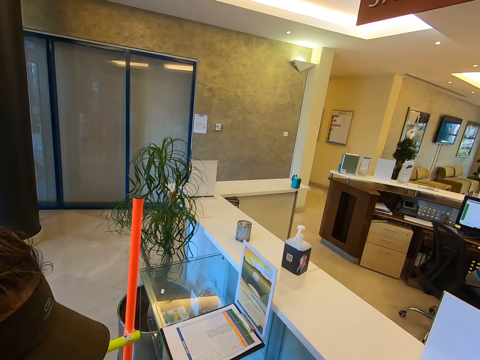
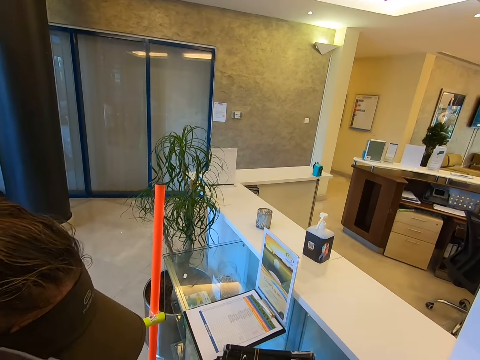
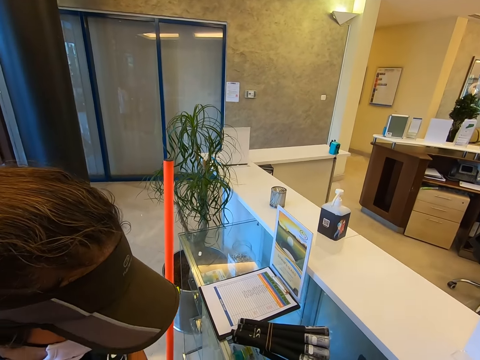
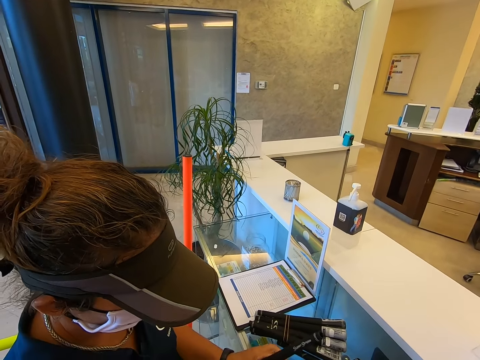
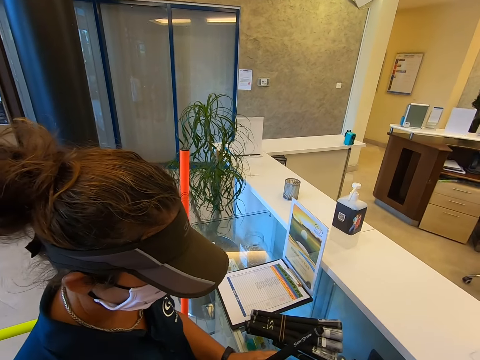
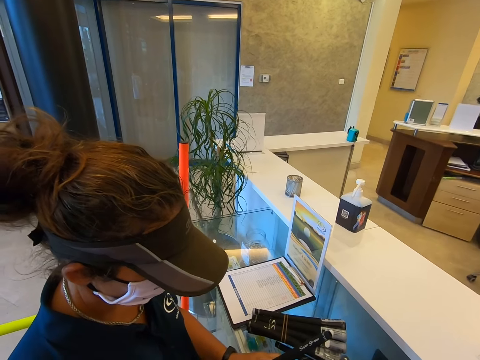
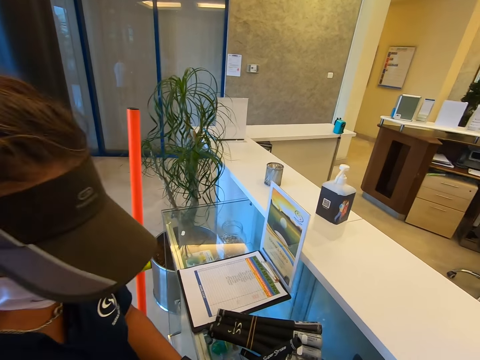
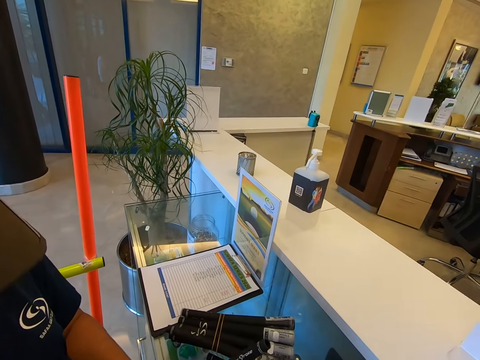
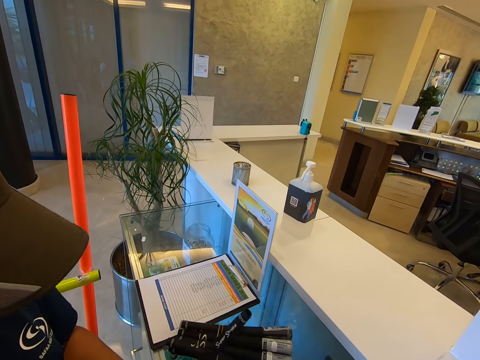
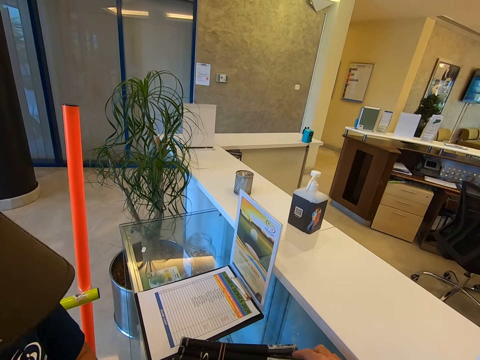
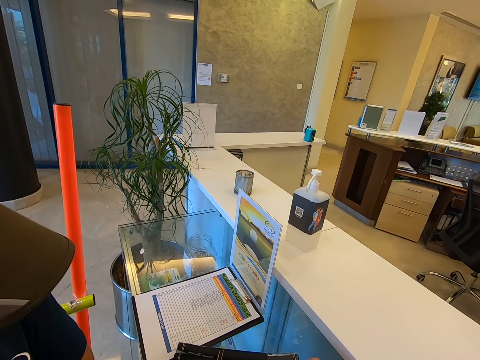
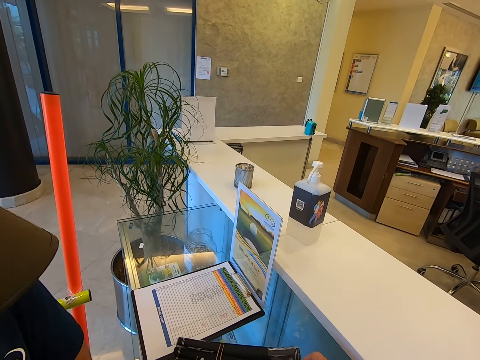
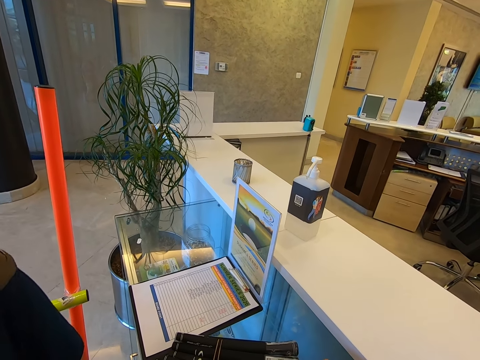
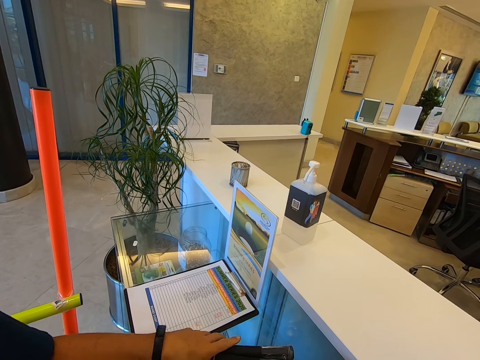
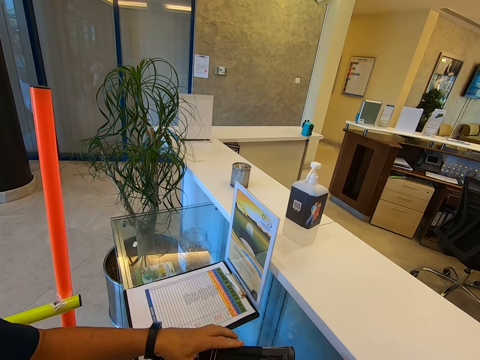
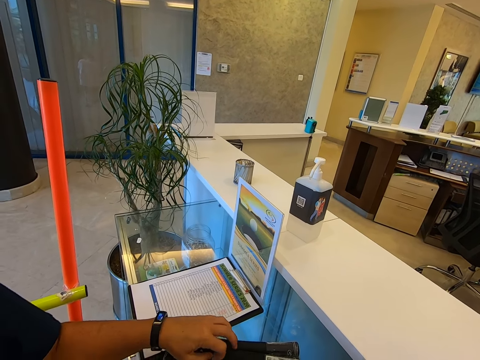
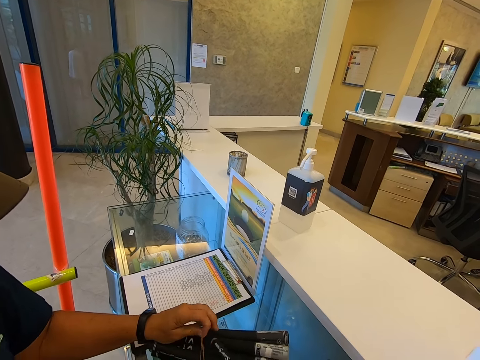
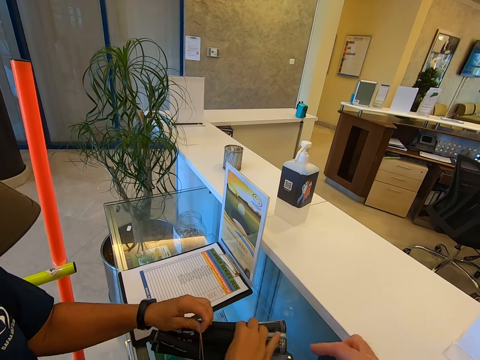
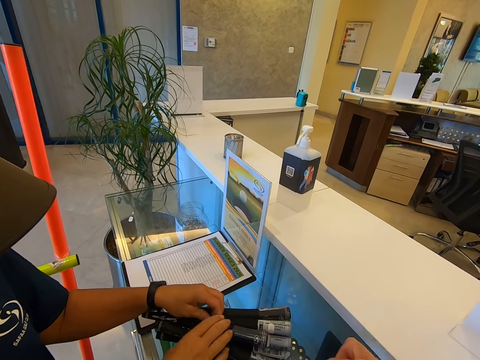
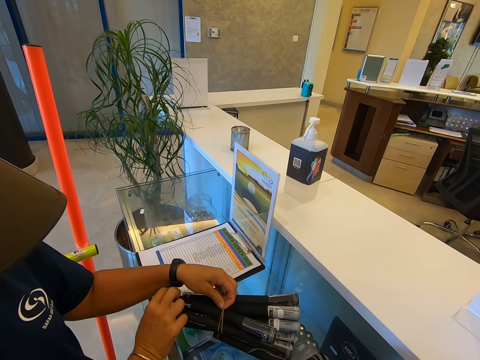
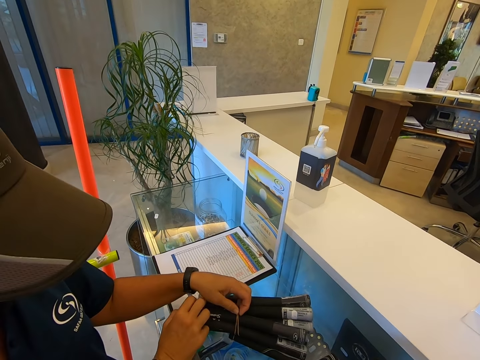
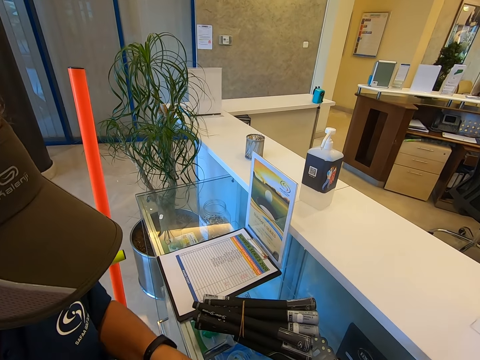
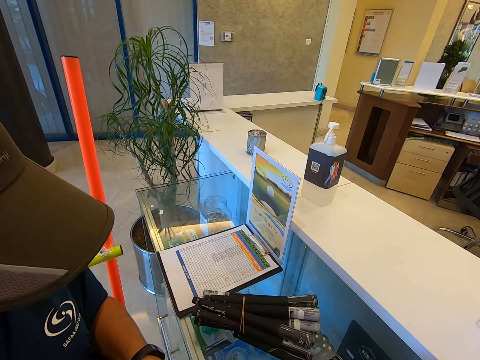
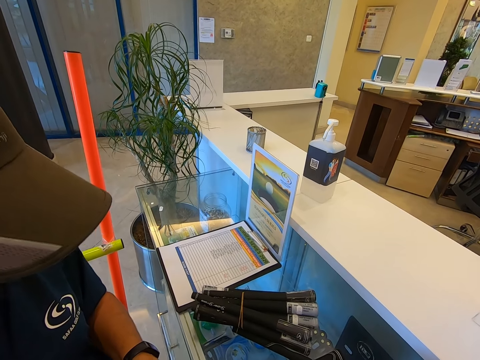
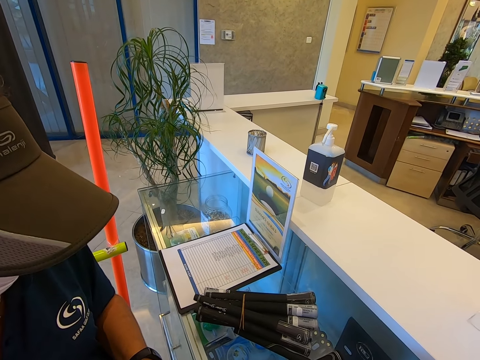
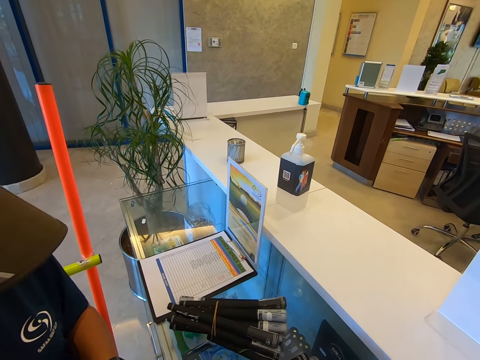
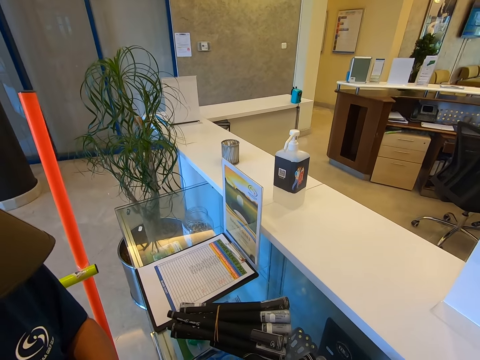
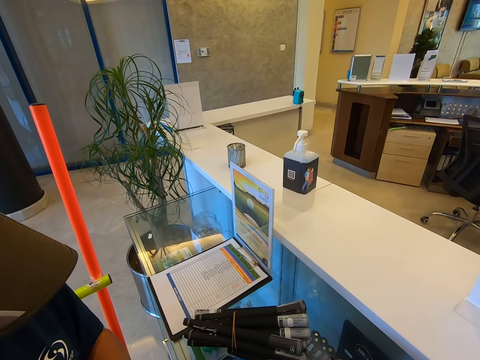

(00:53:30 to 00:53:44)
A person puts the golf stick on the table.

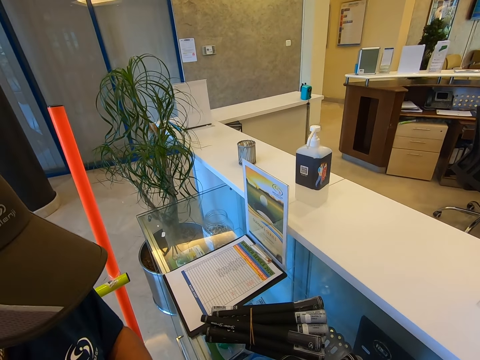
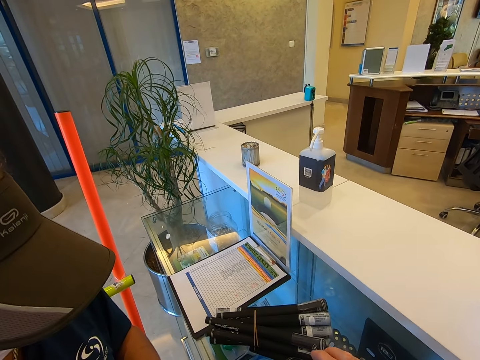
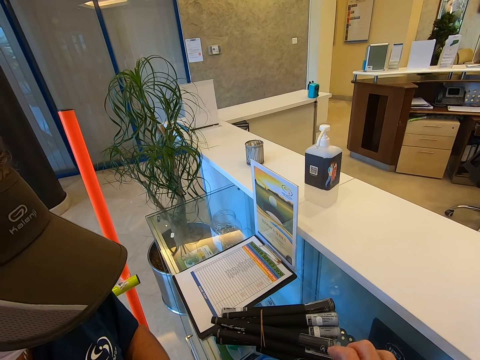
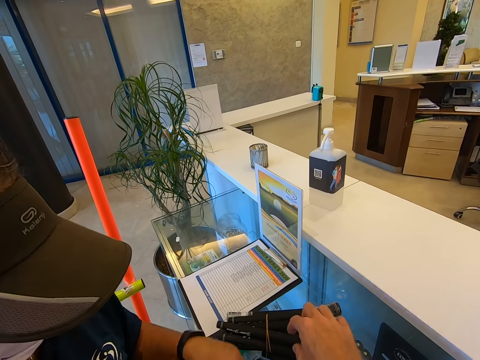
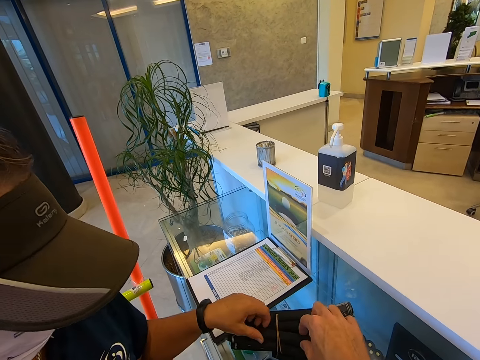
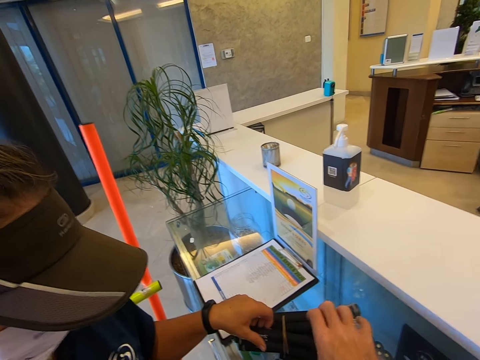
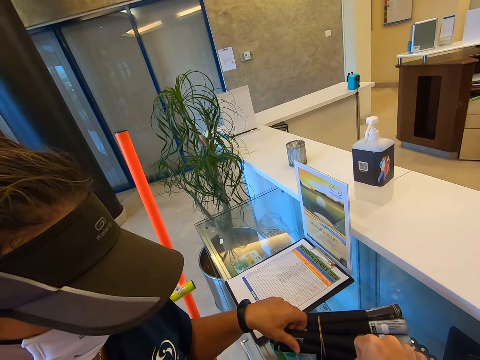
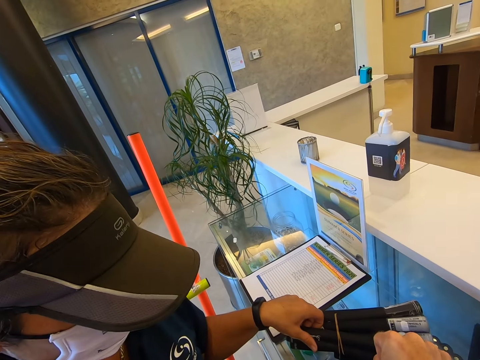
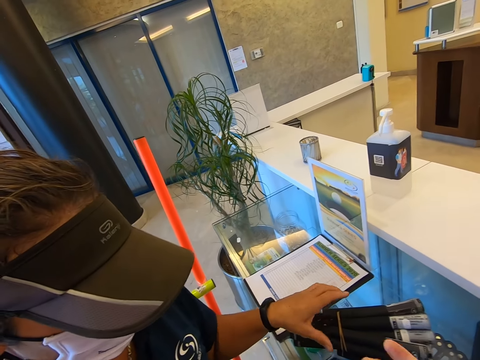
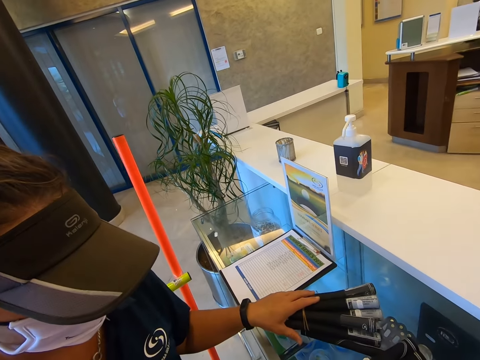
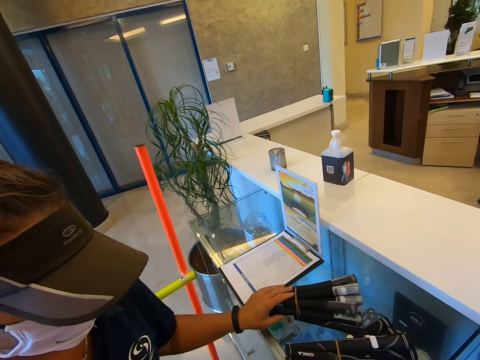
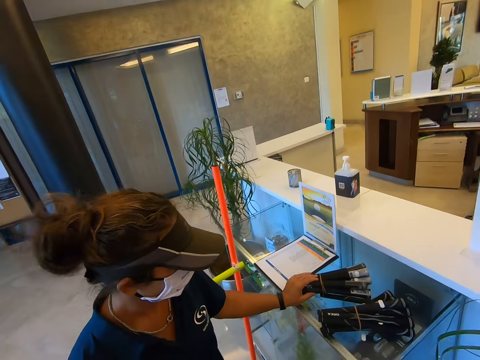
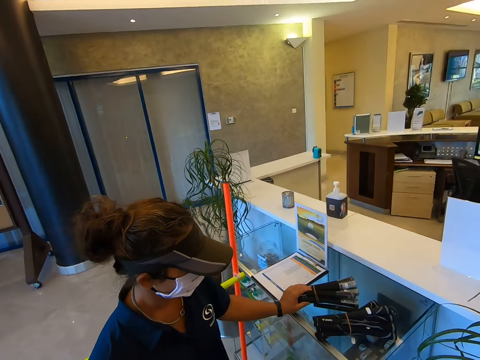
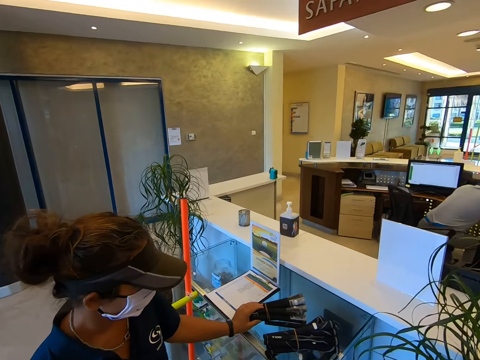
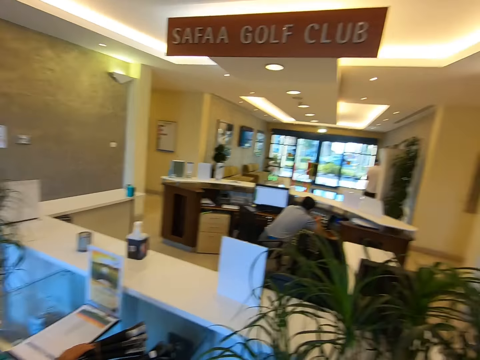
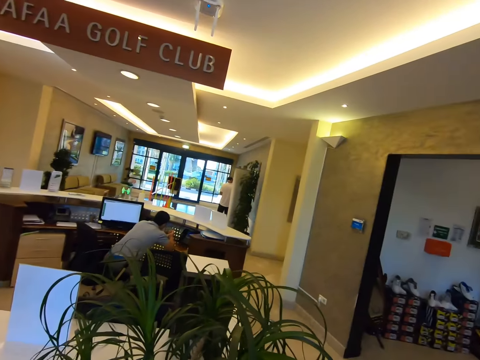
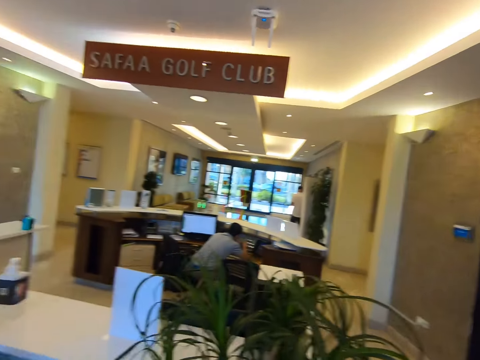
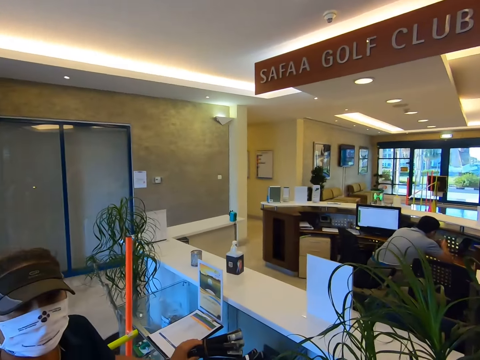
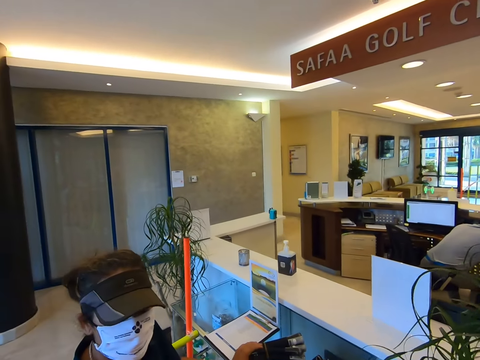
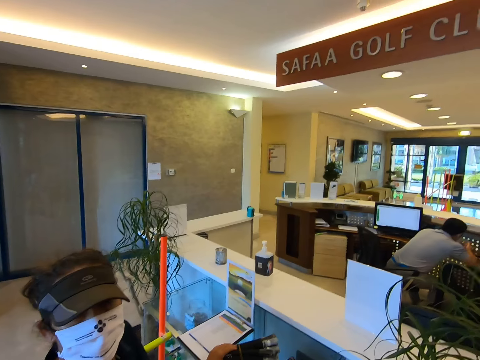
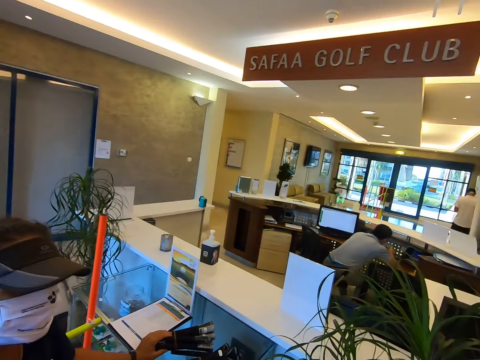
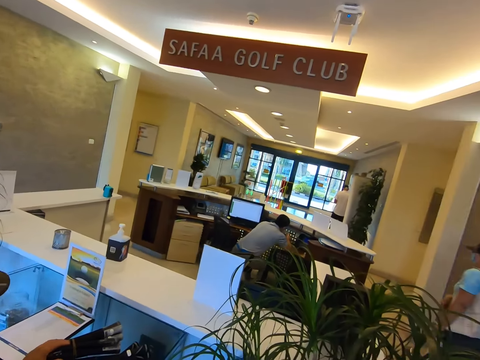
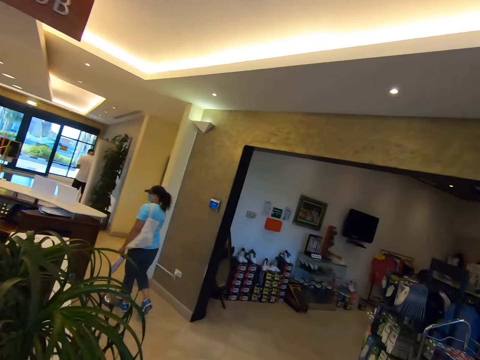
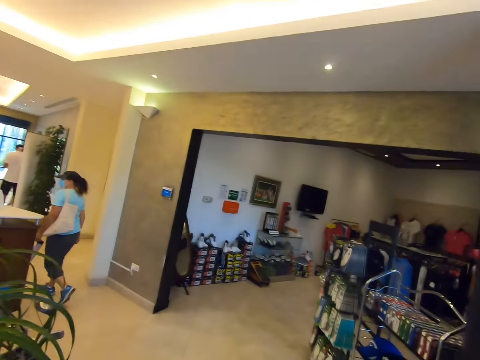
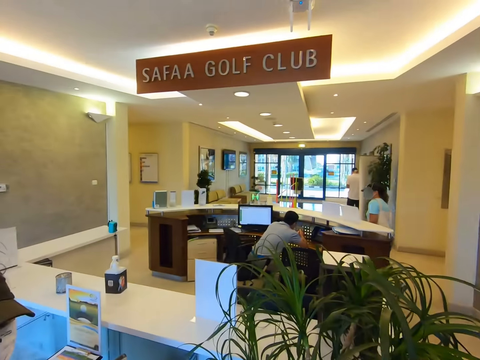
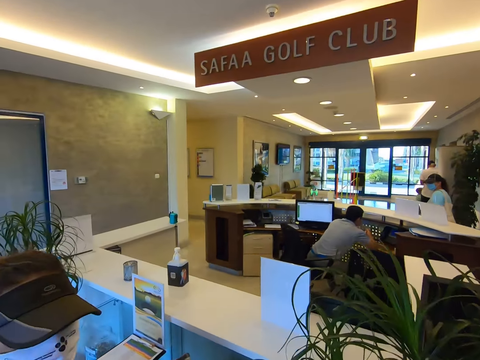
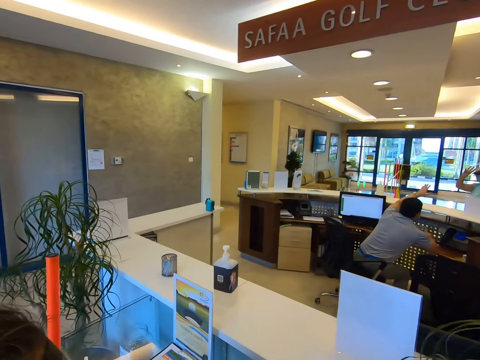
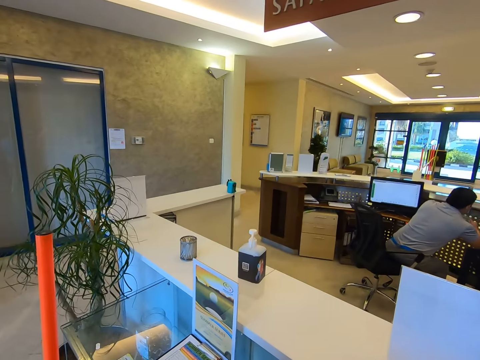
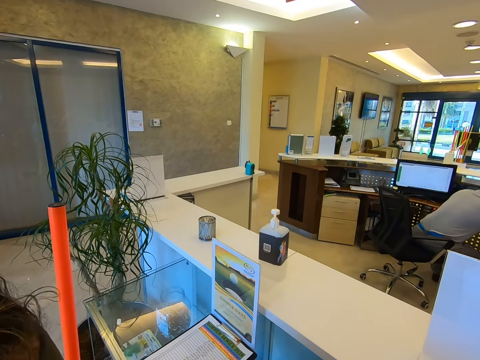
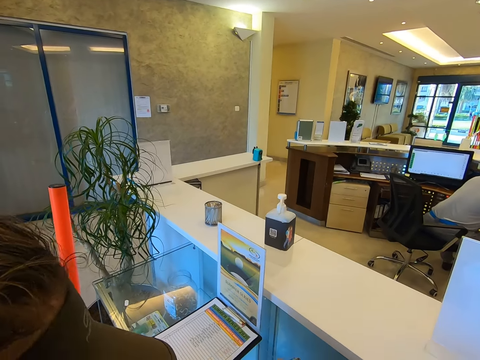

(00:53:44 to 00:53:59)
The camera wearer grabs the golf sticks on the table. They look around. A person walks around. The camera wearer looks around. The person waves a hand to a man.
